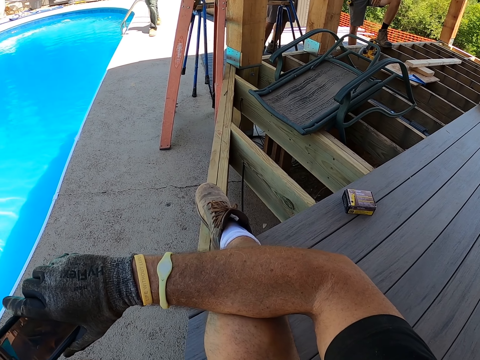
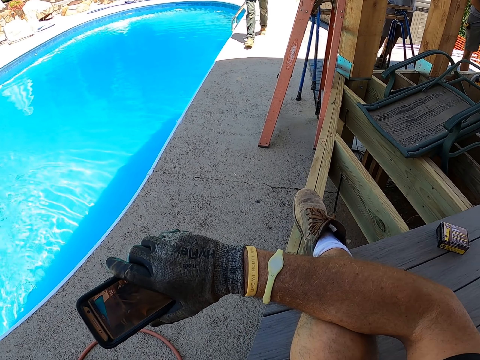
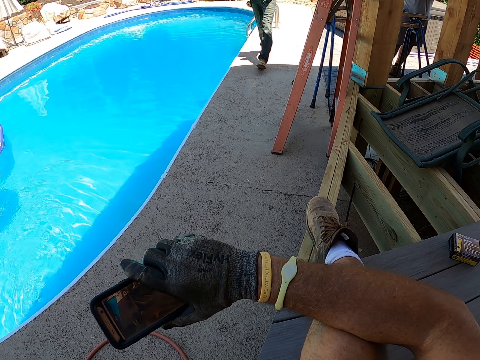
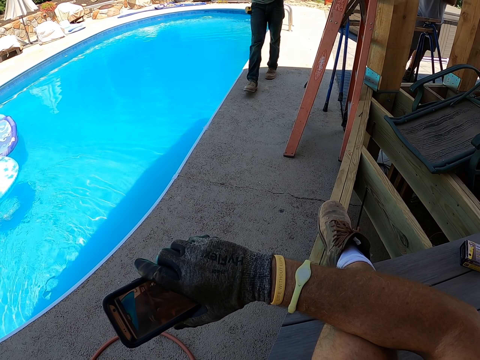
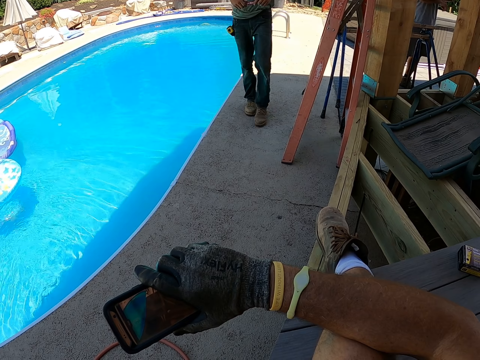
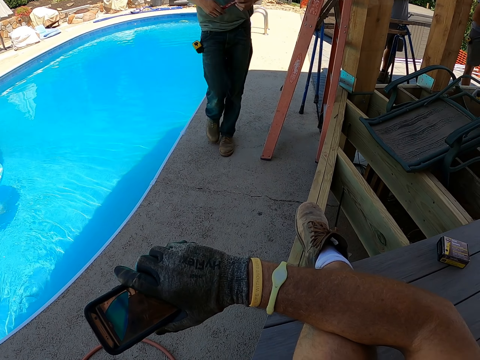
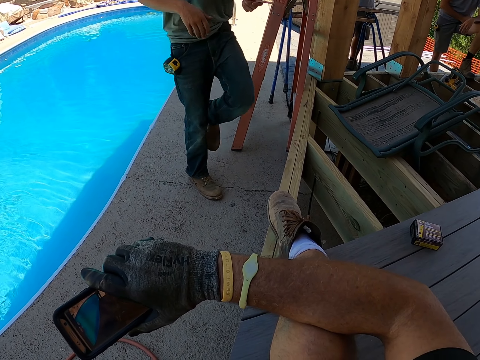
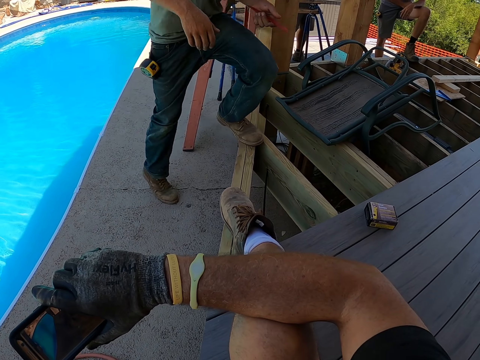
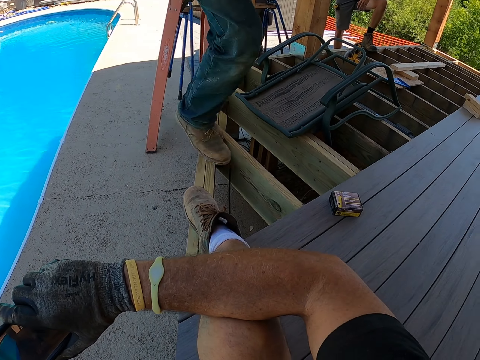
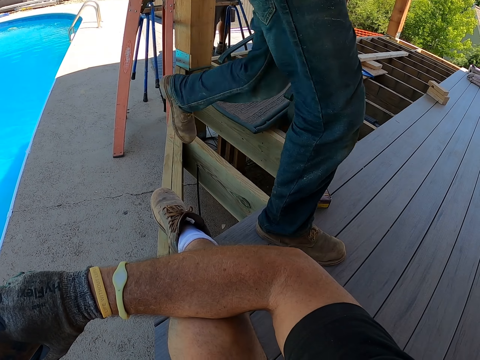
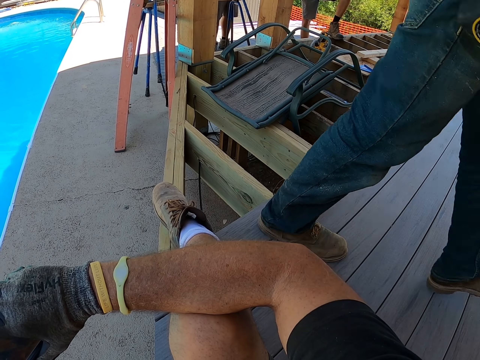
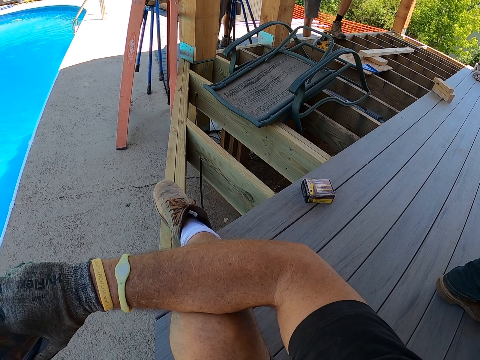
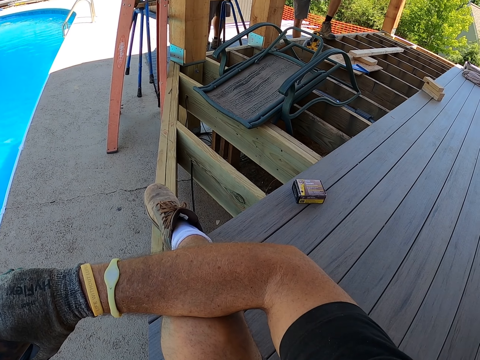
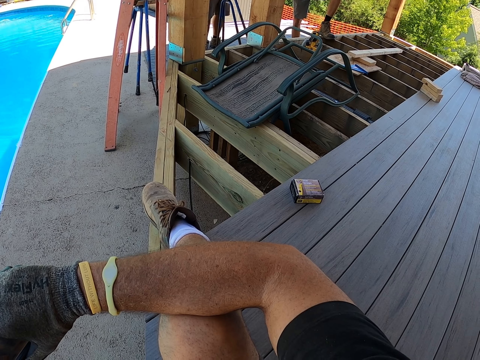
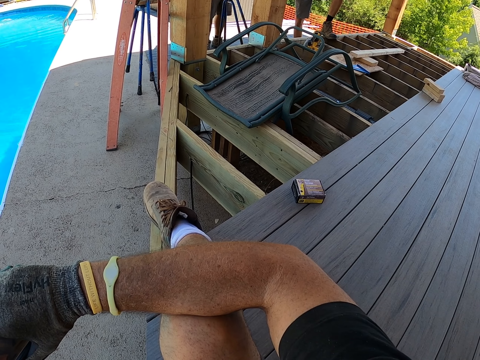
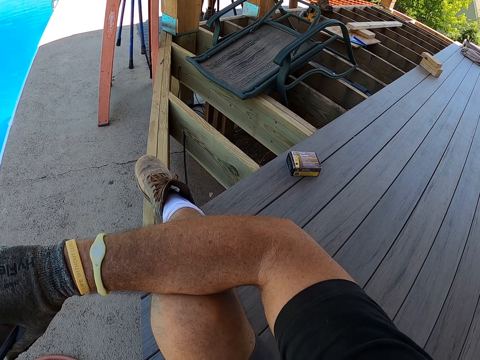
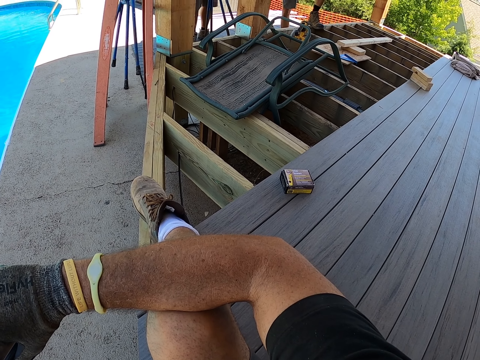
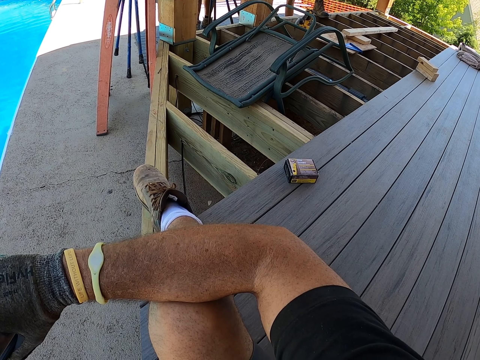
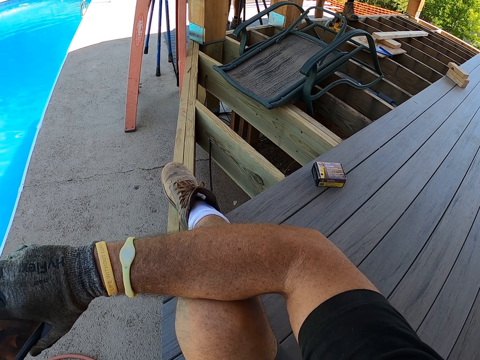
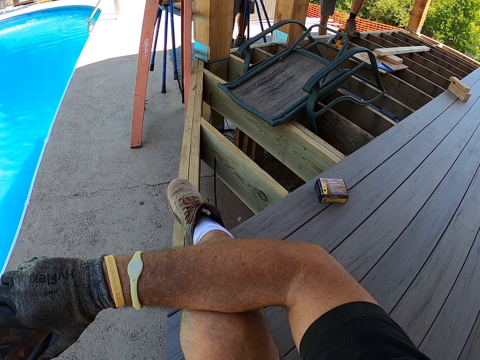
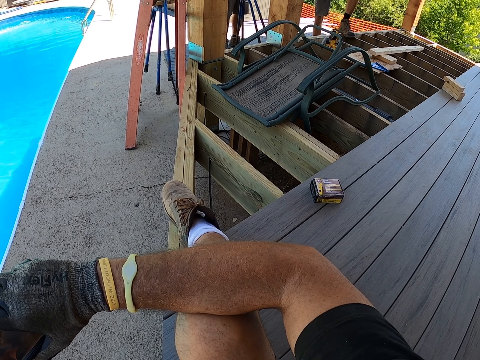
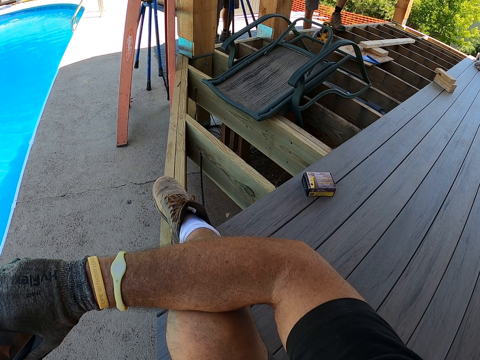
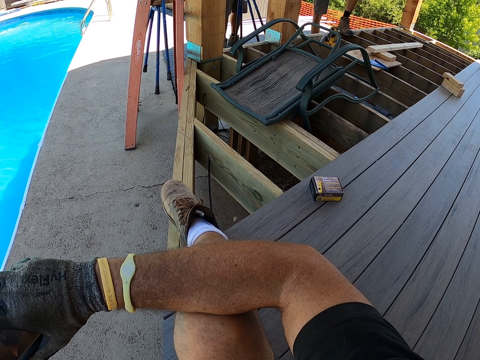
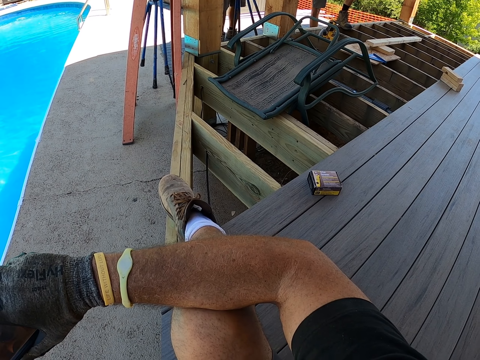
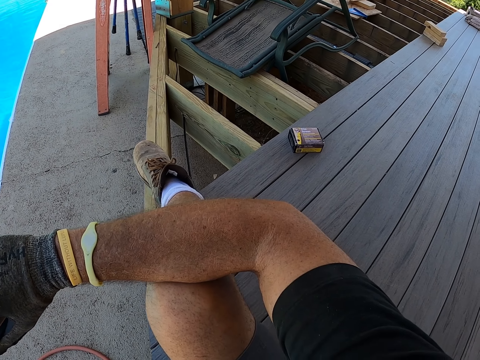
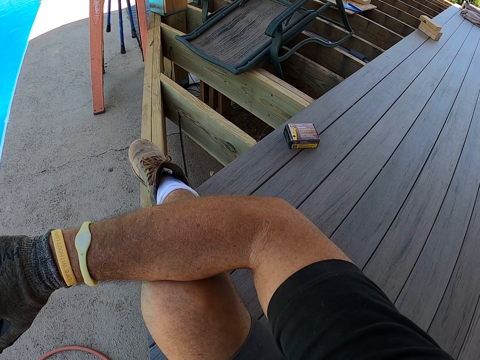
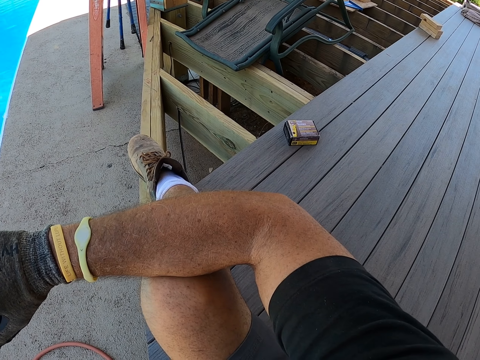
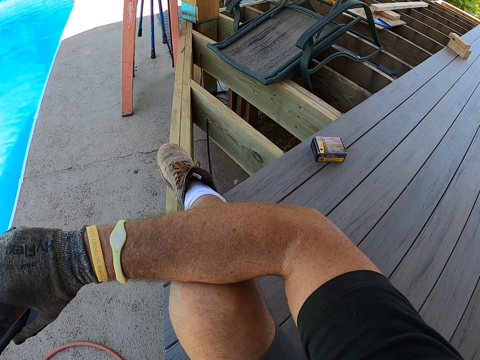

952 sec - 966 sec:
A person passes. The camera wearer moves his body.

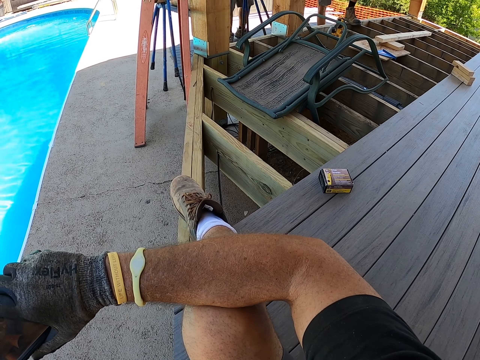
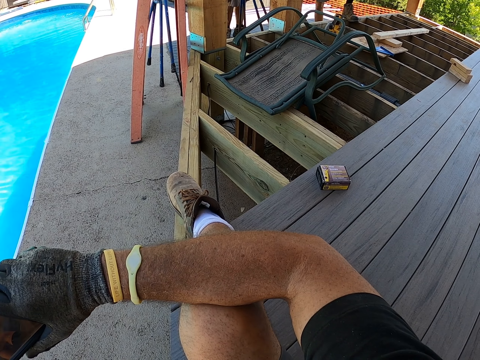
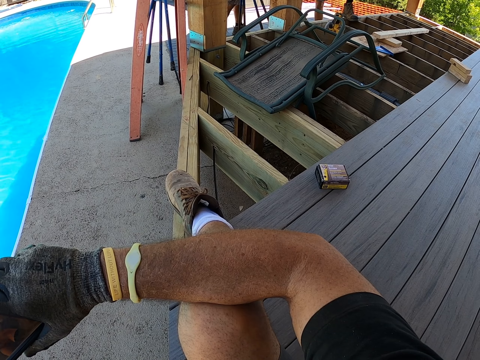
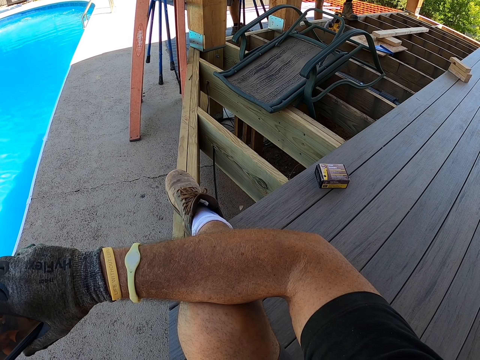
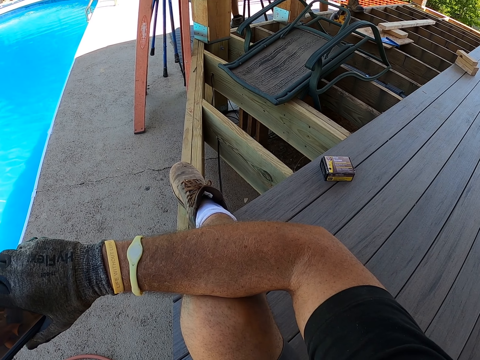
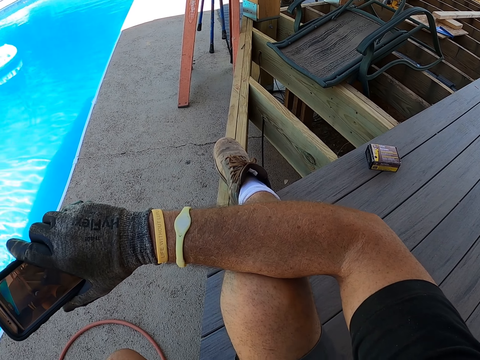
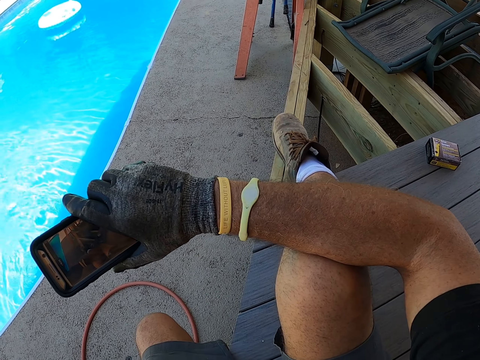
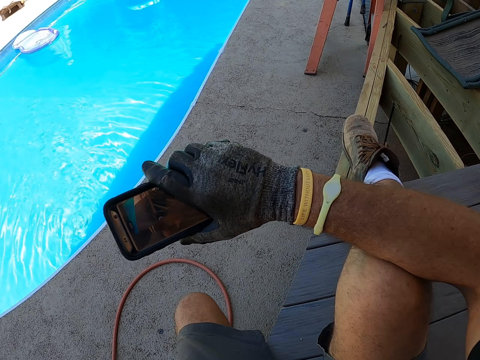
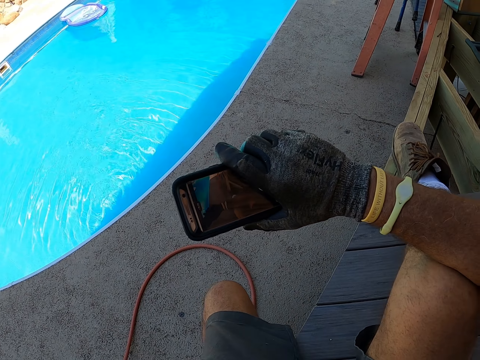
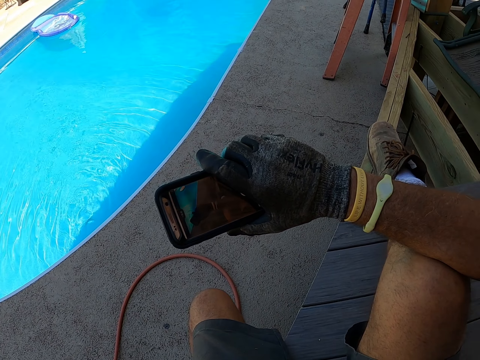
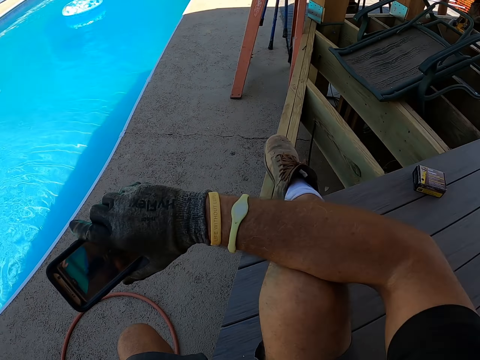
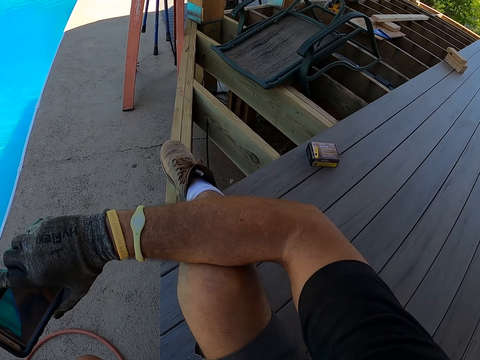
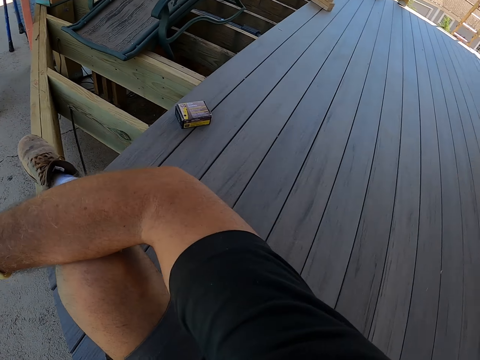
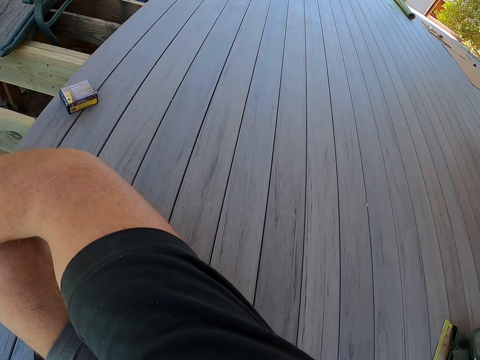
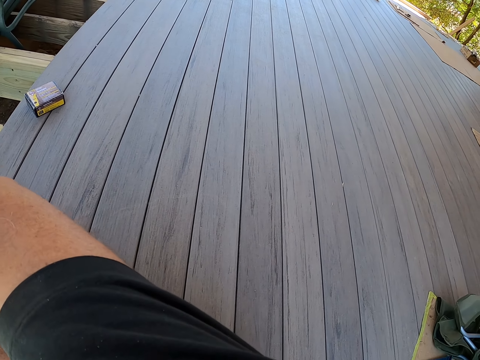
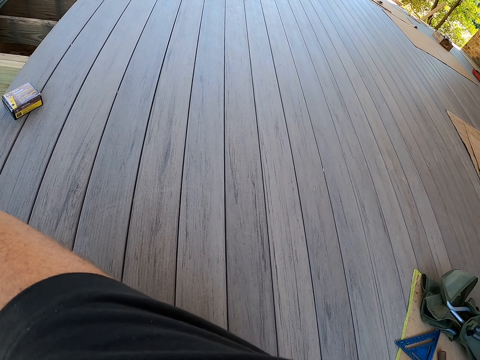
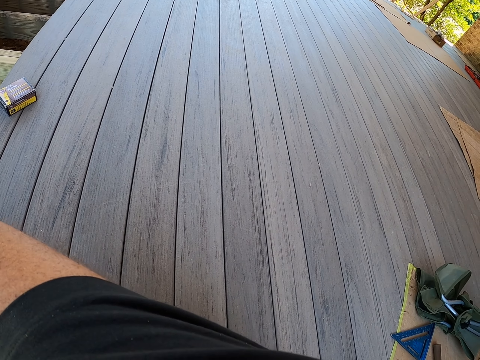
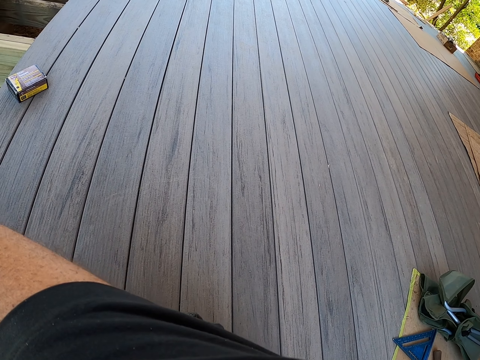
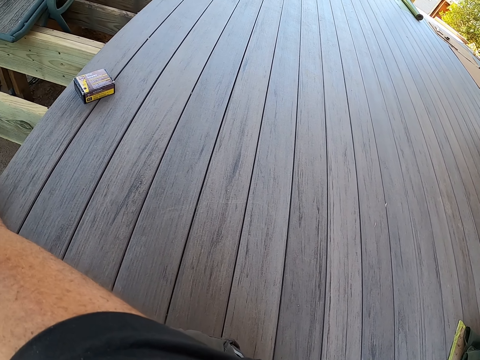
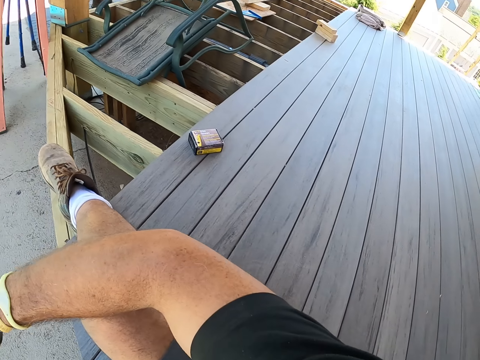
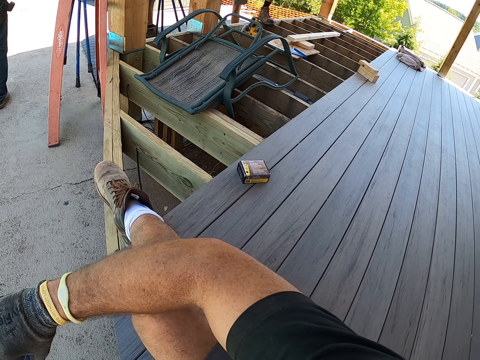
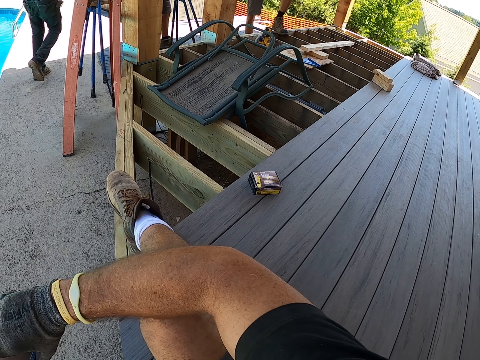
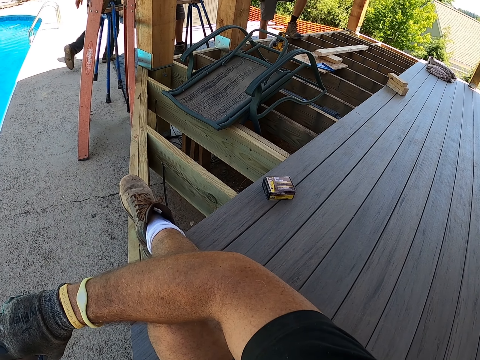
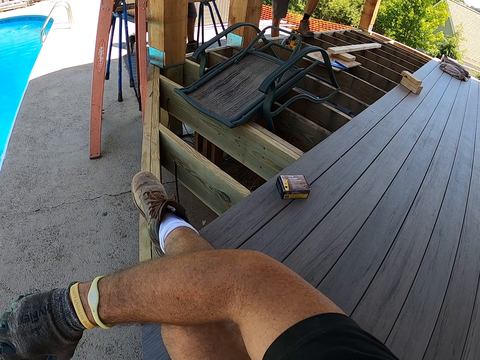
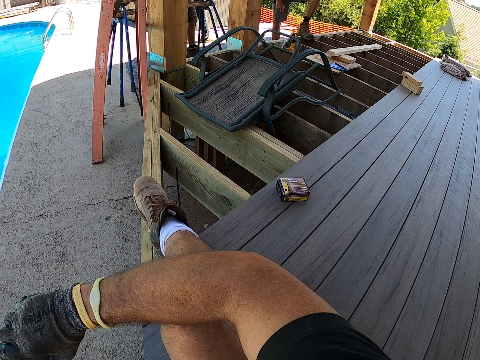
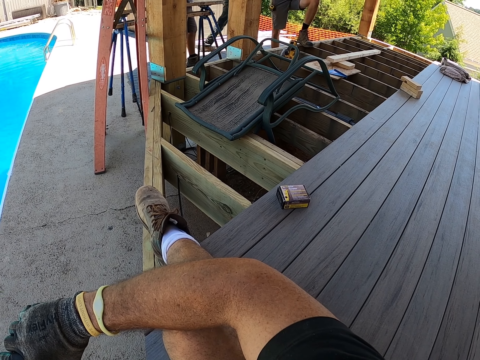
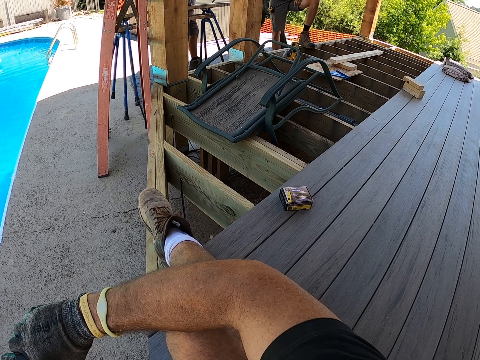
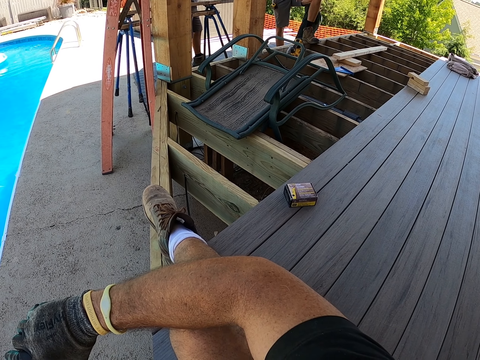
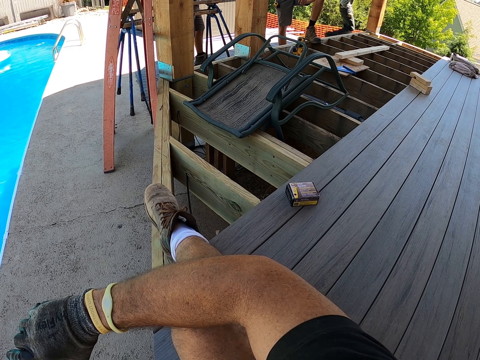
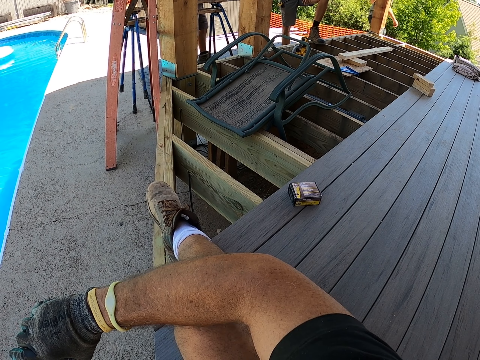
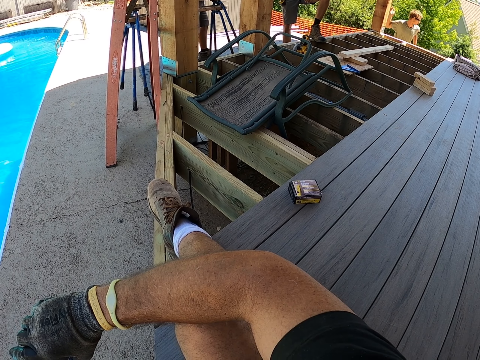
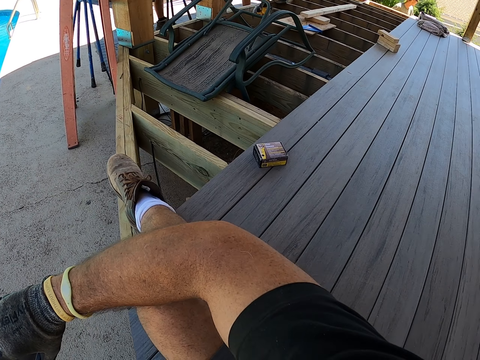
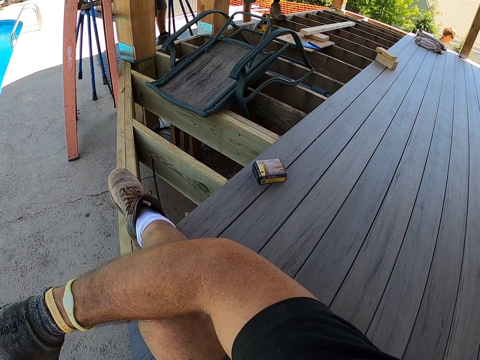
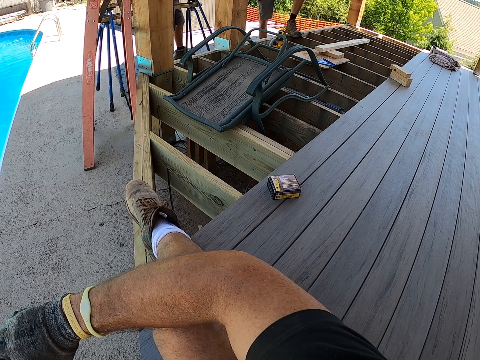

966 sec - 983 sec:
The camera wearer looks around. A person passes.
